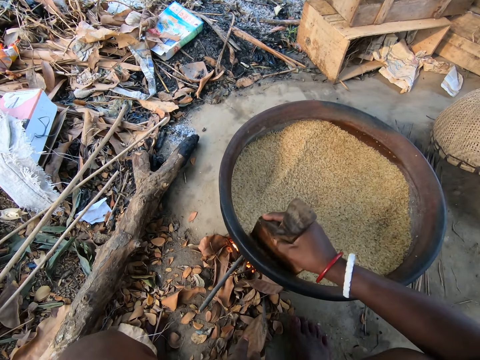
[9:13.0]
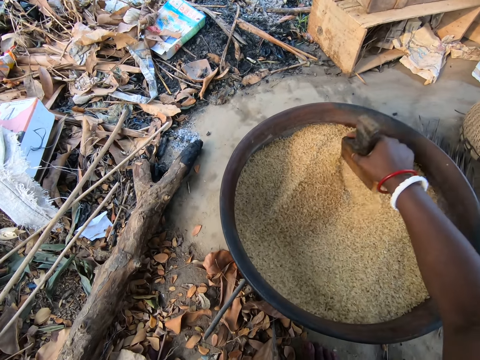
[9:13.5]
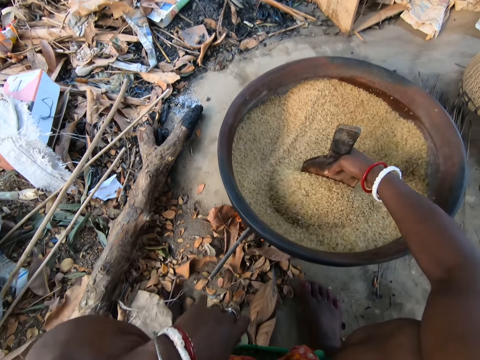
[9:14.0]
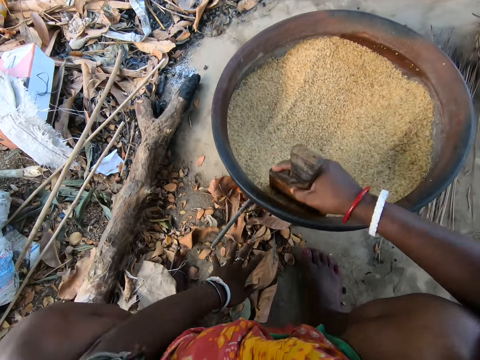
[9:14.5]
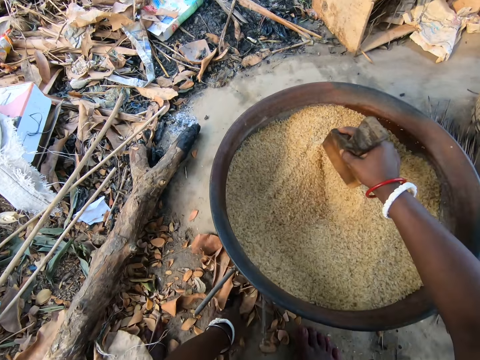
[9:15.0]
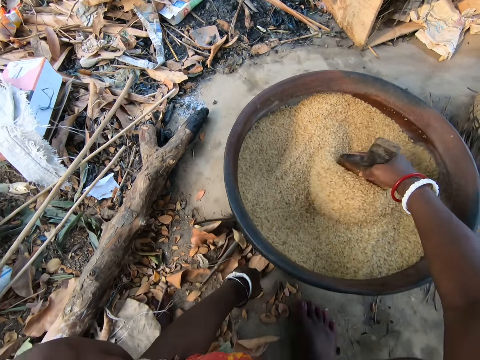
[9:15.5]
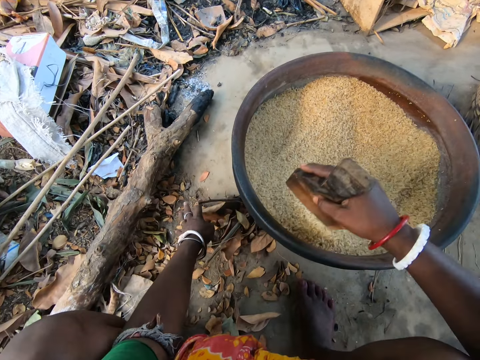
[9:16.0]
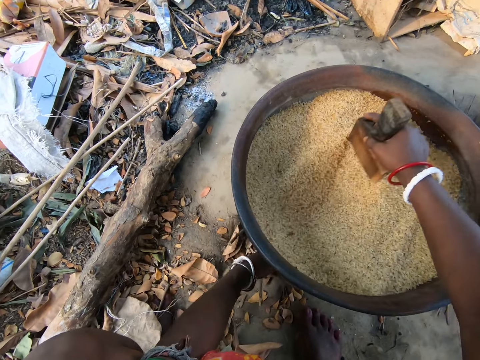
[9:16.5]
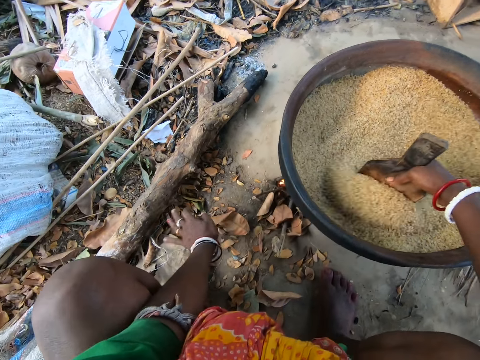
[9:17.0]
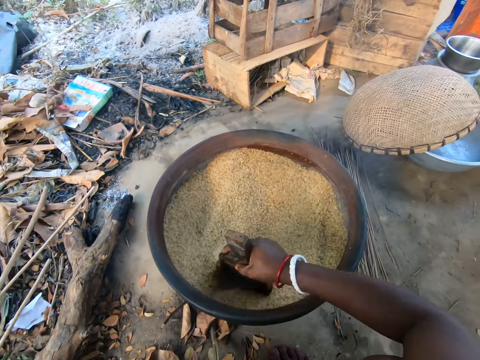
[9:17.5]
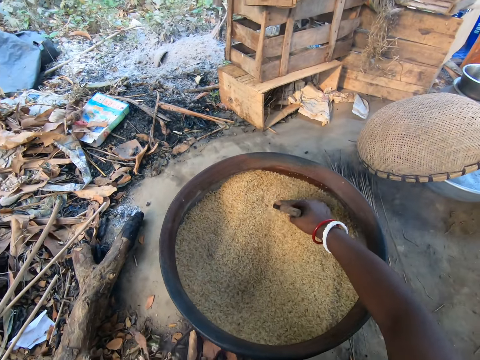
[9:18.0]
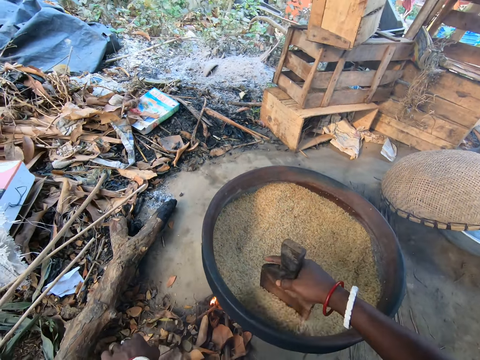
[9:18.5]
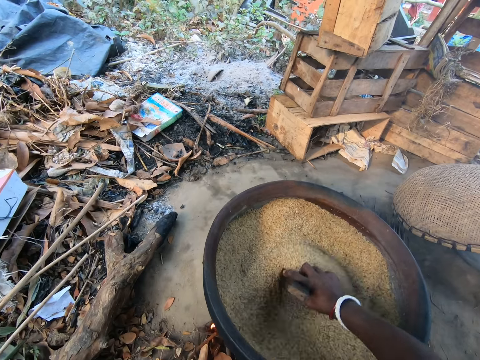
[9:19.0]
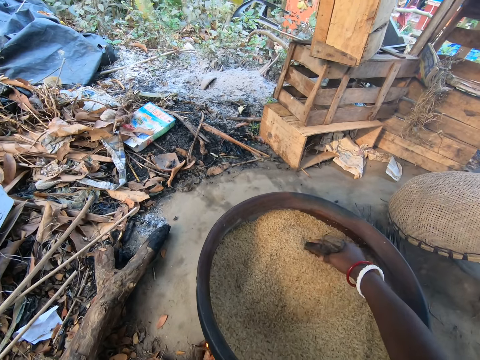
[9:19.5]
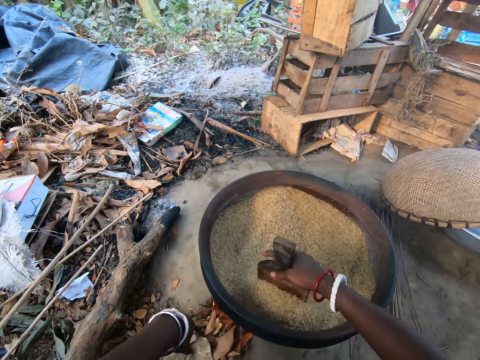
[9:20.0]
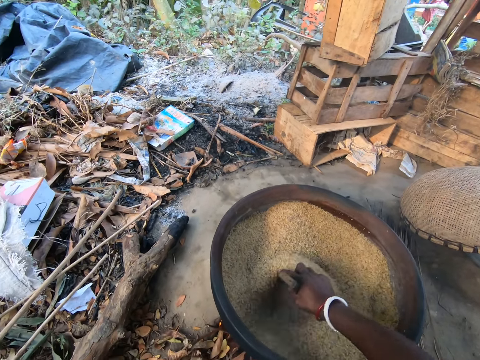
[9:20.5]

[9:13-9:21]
The camera wearer pushes some dried leaves or twigs into the fire with her left hand. She stirs the grains with the wooden scoop.

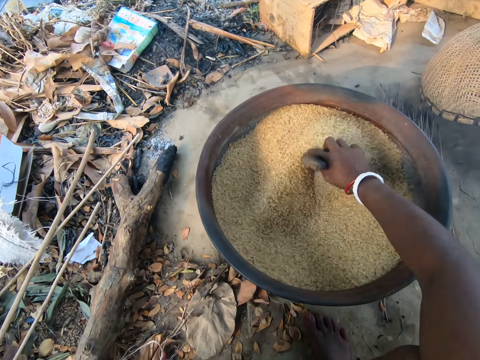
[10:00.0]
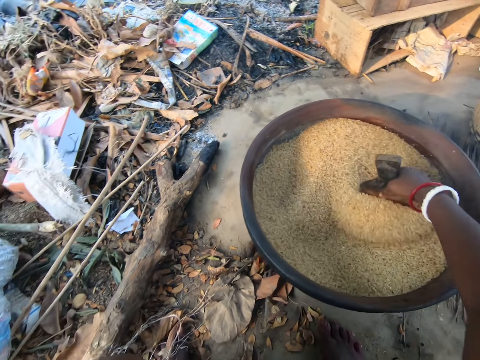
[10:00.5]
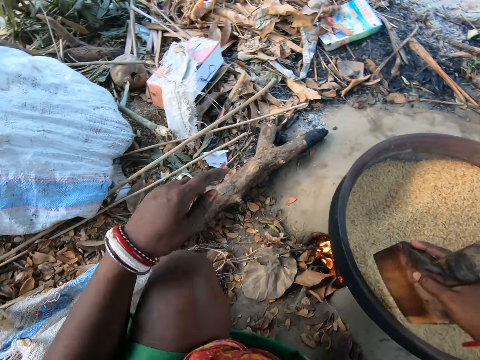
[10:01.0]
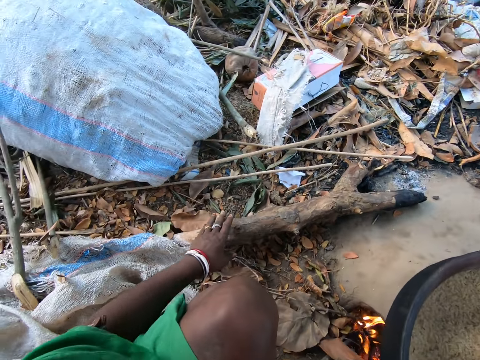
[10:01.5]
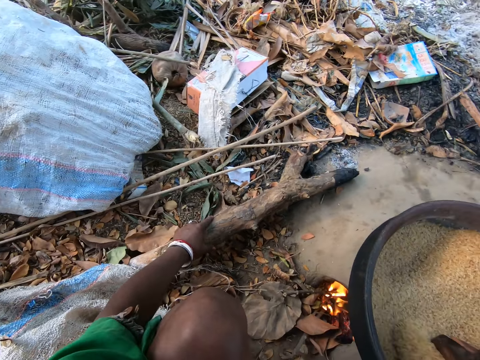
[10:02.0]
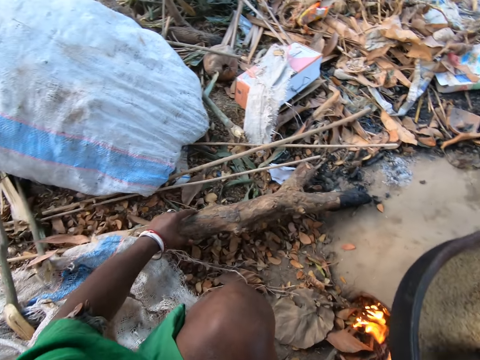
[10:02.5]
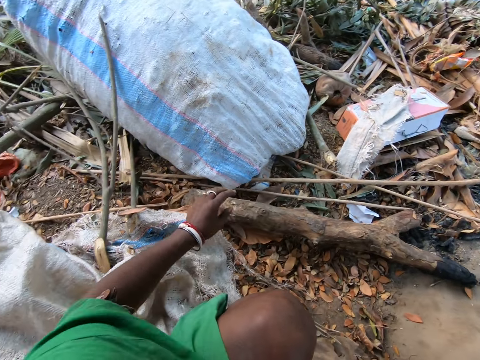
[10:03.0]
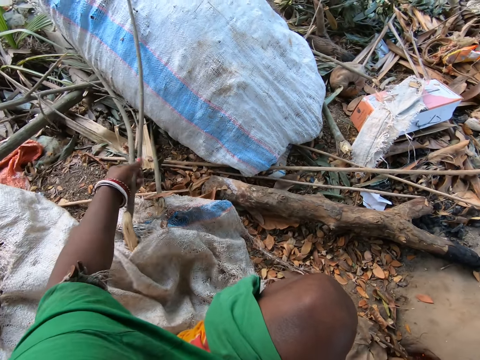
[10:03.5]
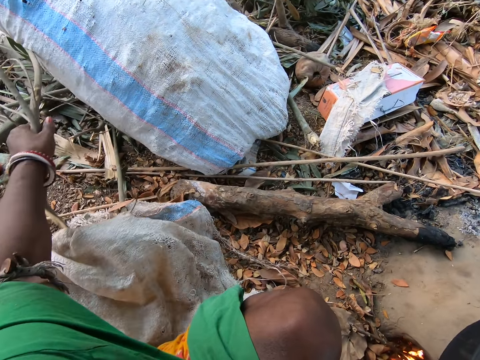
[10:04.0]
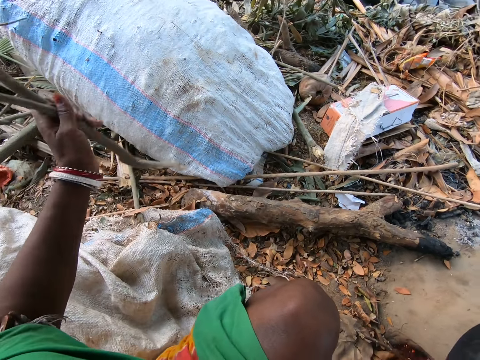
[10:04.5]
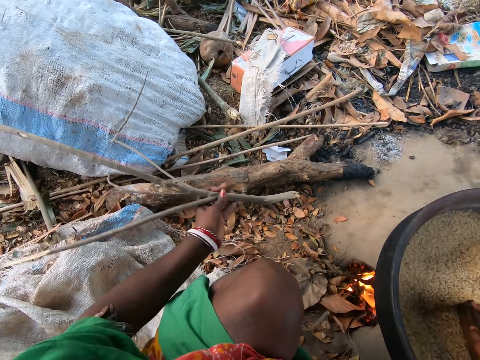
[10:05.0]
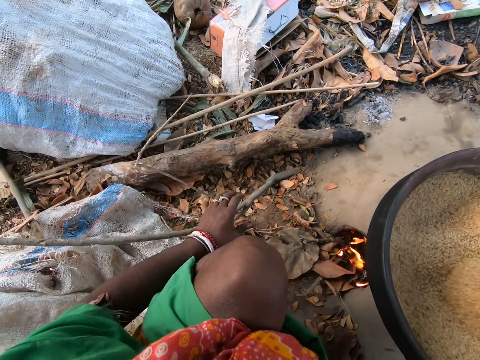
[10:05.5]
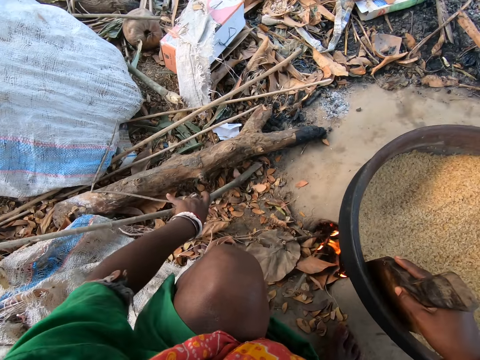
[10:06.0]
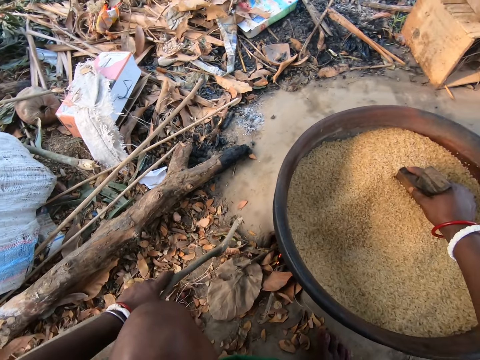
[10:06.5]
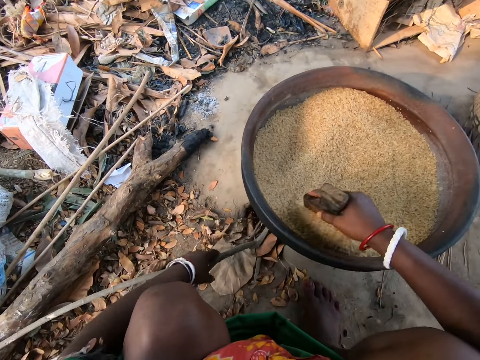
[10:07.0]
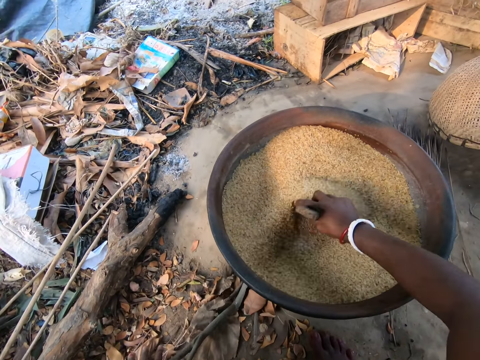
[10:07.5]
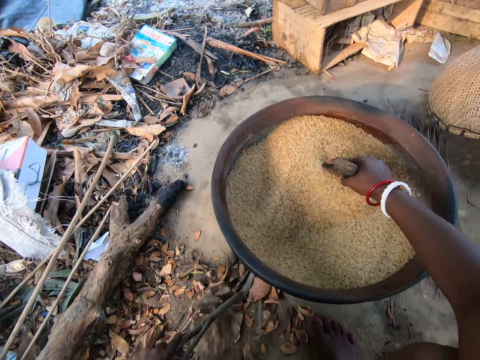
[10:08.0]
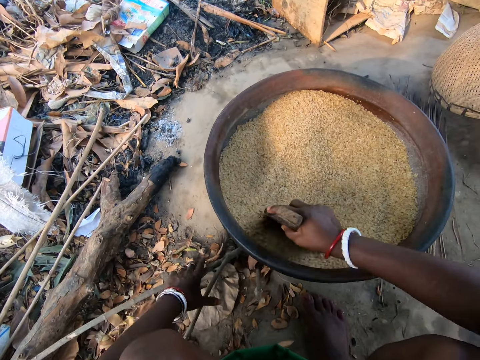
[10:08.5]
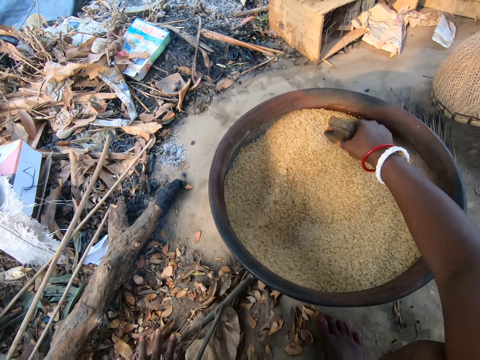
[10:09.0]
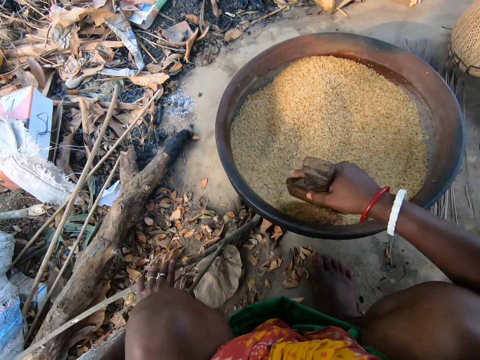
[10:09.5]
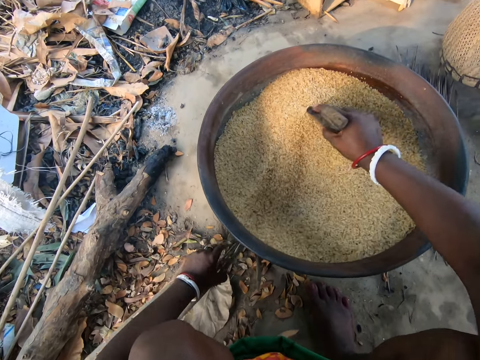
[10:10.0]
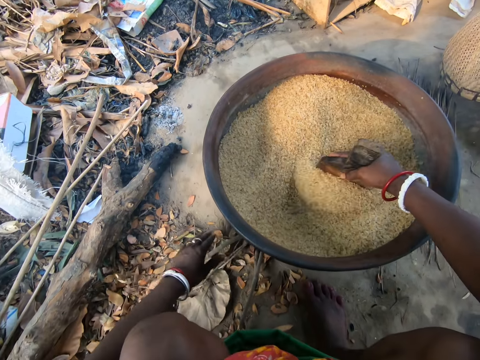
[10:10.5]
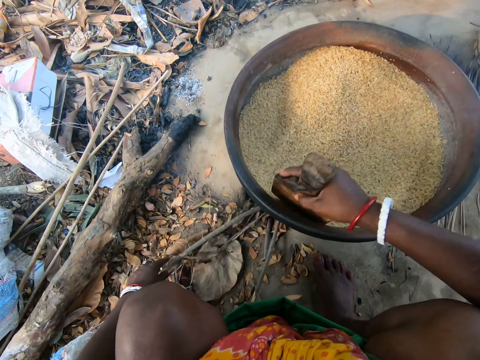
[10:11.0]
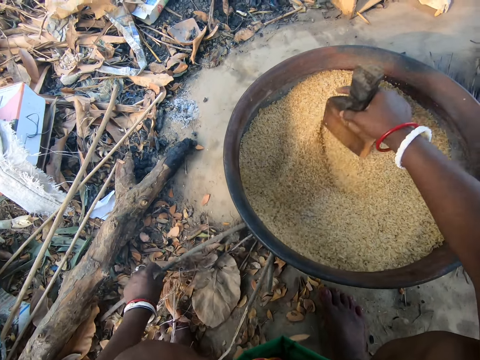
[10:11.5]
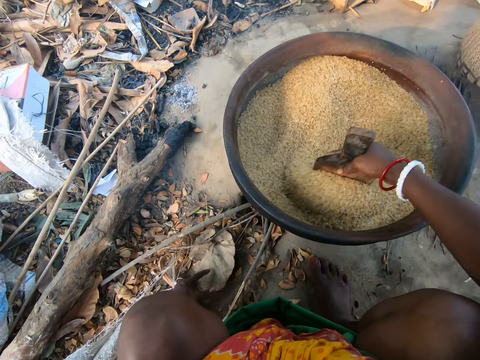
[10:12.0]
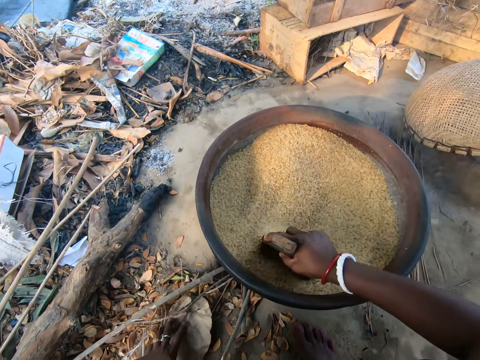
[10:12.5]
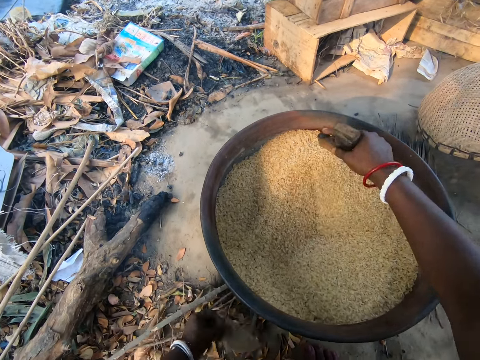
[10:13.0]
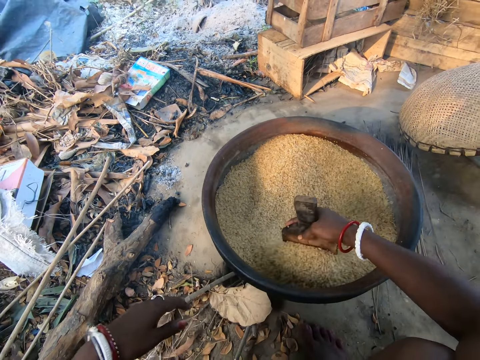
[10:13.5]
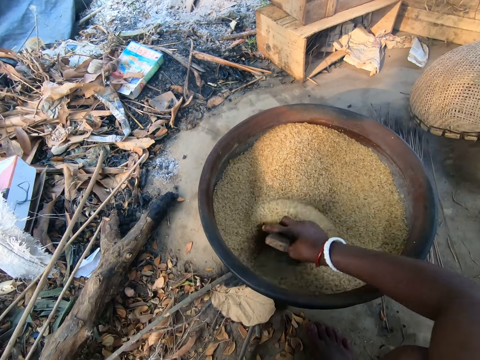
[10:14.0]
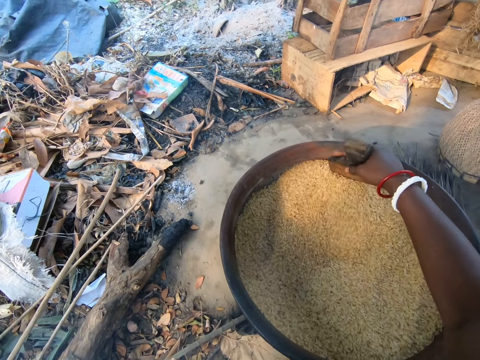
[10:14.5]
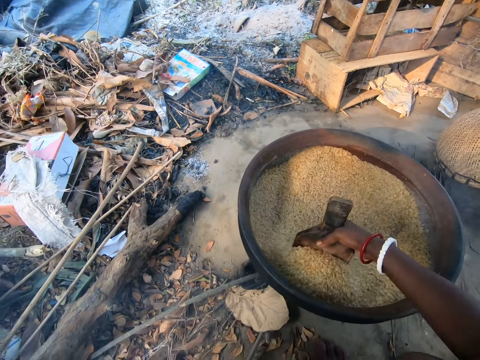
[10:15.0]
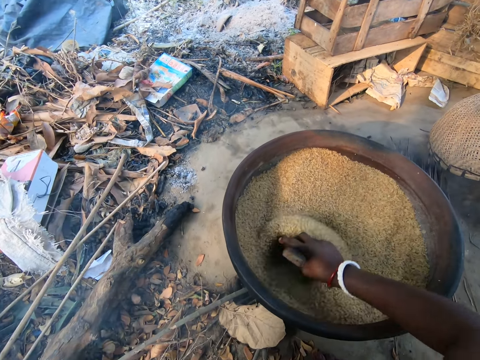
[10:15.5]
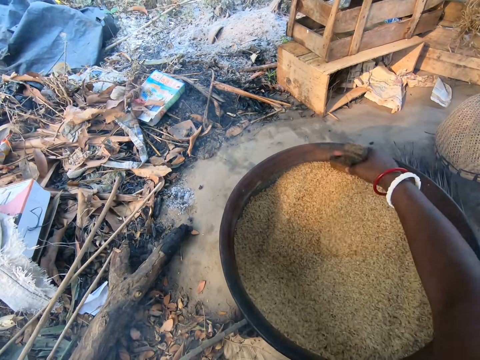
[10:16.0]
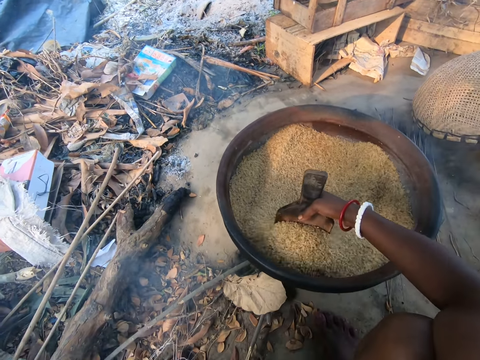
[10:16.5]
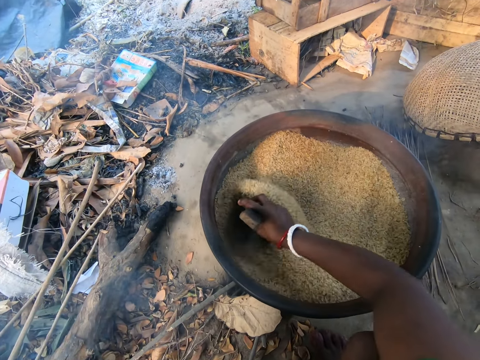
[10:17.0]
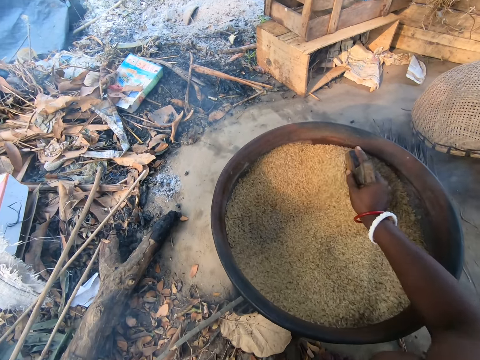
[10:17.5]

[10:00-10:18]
The camera wearer moves a firewood on the ground with her left hand. She picks up a dry branch from the ground with her left hand. She drops the dry branch in her left hand on the ground. She stirs the grains with the wooden scoop. She pushes the dry branch in her left hand into the fire. She stirs the grains with the wooden scoop. She pushes dry leaves from the ground into the fire with her left hand.
